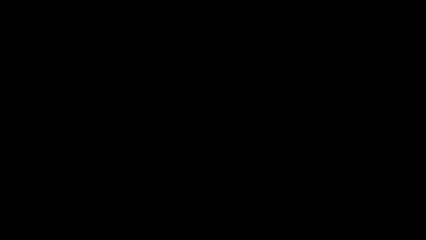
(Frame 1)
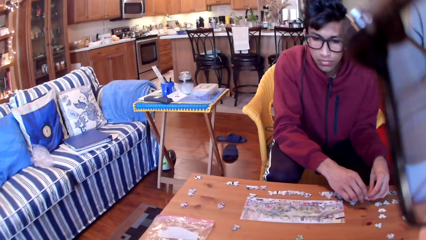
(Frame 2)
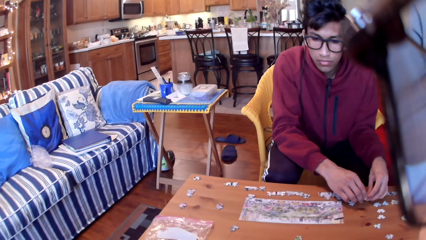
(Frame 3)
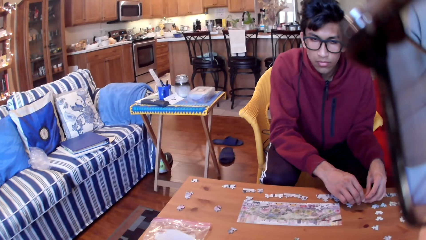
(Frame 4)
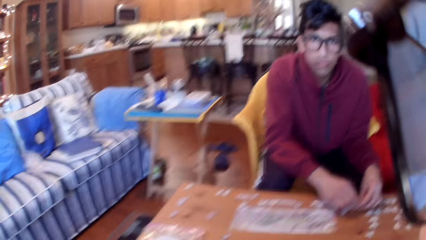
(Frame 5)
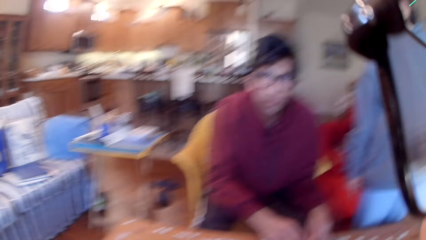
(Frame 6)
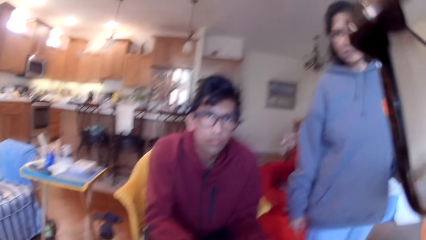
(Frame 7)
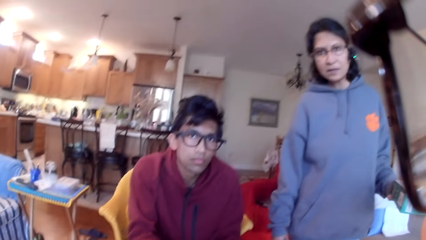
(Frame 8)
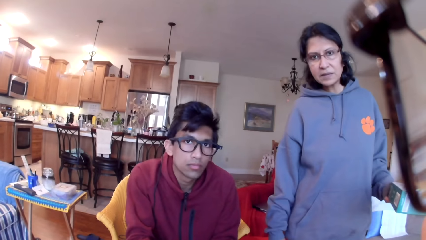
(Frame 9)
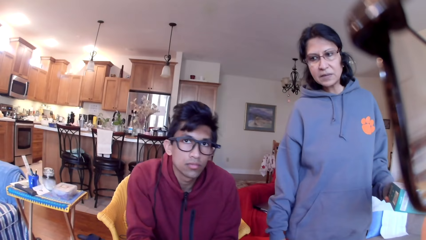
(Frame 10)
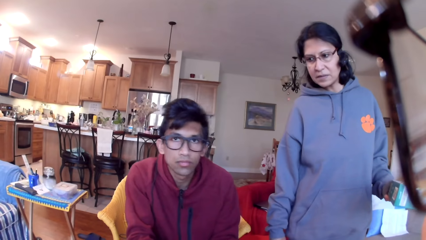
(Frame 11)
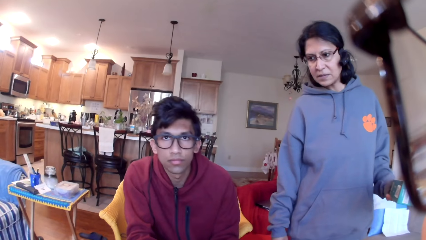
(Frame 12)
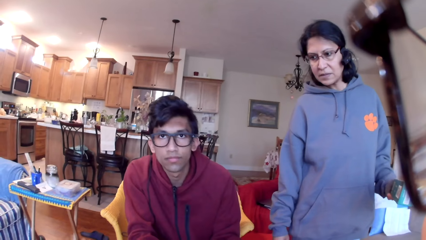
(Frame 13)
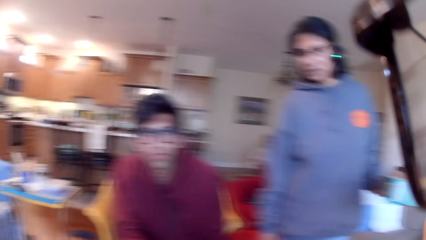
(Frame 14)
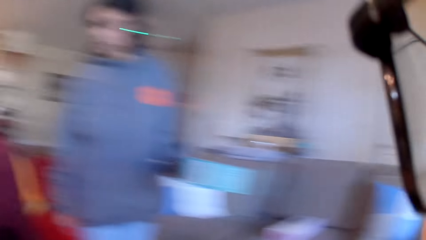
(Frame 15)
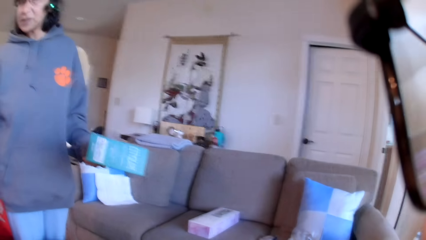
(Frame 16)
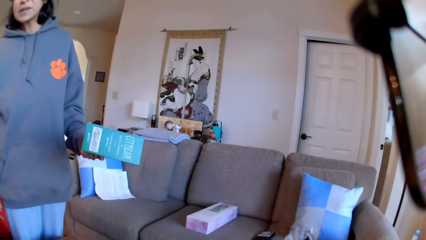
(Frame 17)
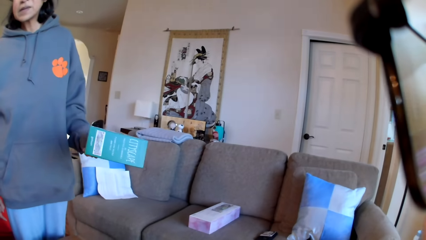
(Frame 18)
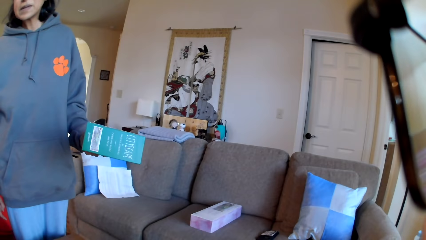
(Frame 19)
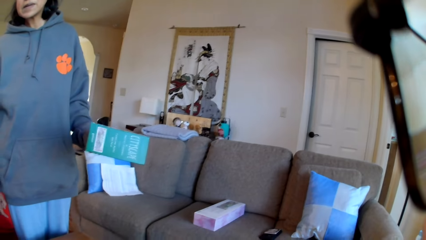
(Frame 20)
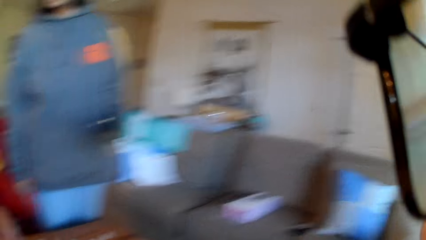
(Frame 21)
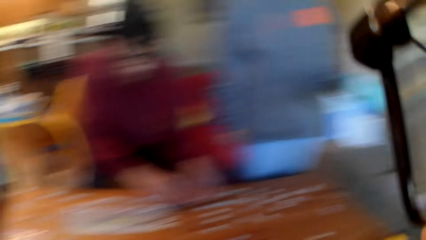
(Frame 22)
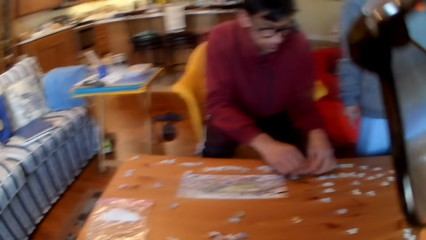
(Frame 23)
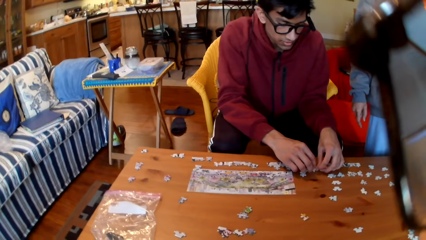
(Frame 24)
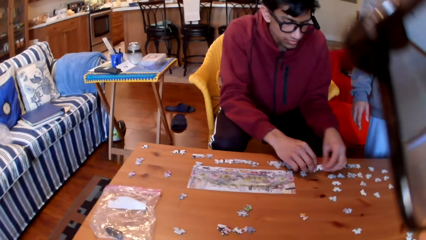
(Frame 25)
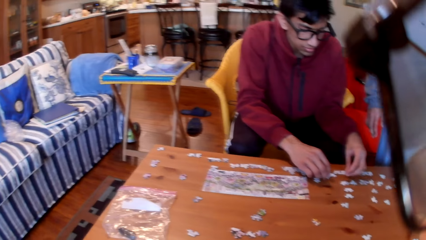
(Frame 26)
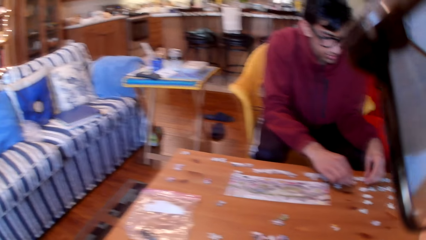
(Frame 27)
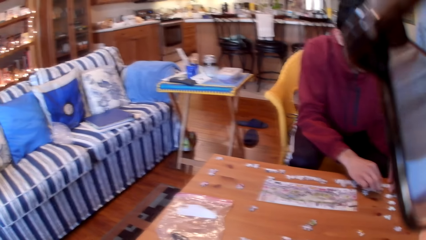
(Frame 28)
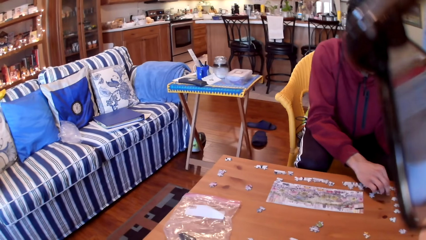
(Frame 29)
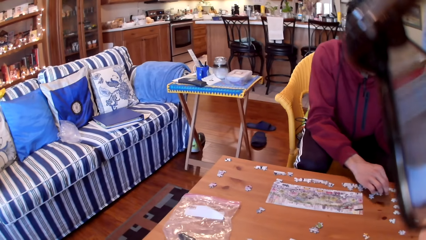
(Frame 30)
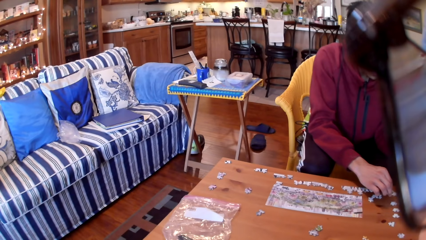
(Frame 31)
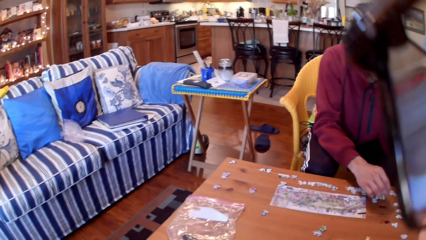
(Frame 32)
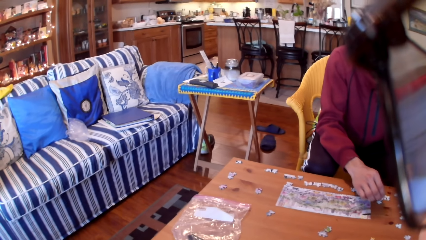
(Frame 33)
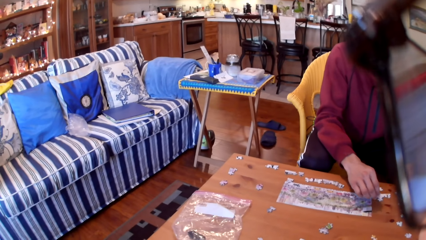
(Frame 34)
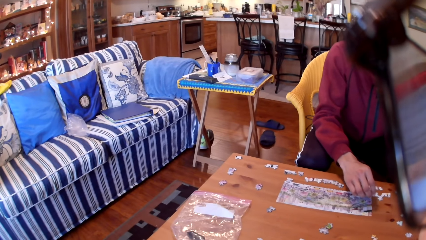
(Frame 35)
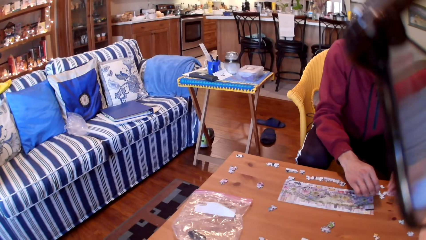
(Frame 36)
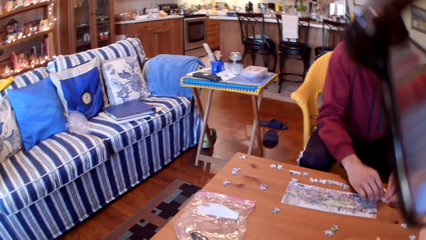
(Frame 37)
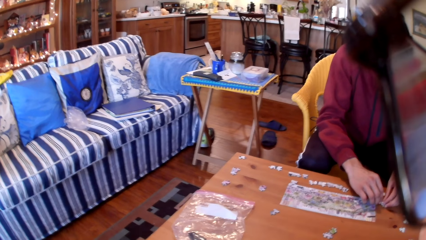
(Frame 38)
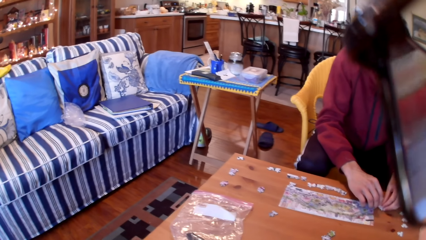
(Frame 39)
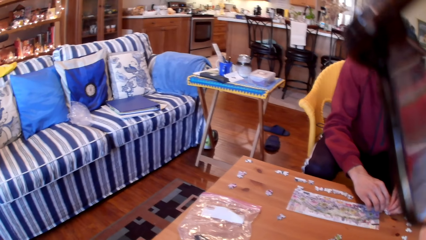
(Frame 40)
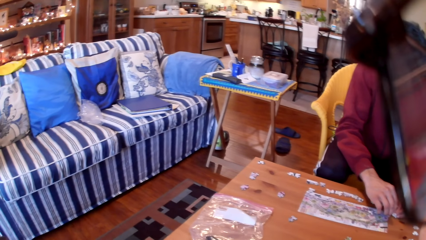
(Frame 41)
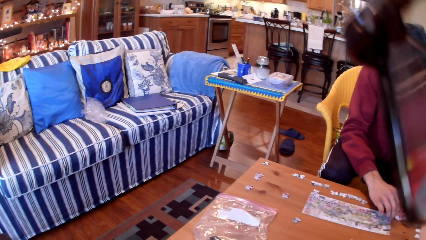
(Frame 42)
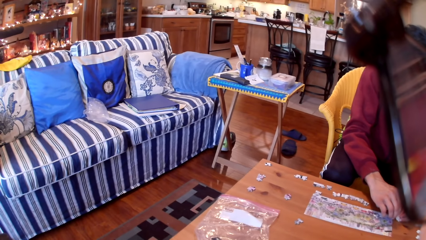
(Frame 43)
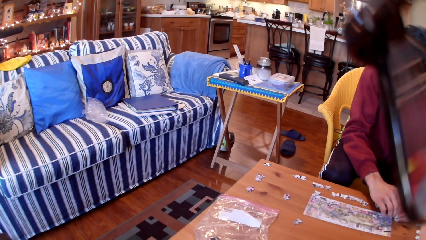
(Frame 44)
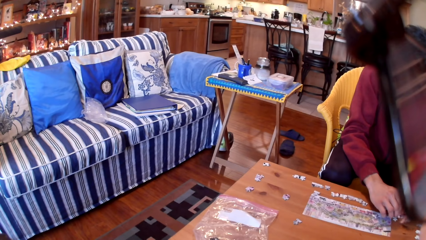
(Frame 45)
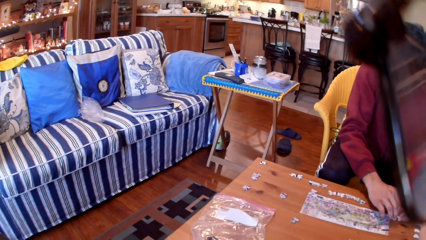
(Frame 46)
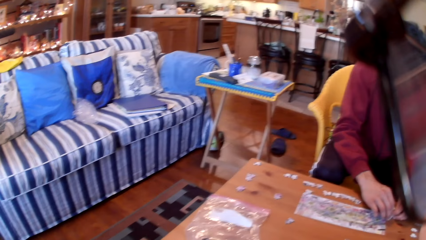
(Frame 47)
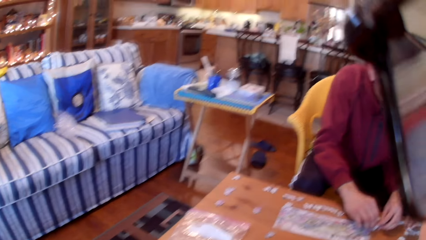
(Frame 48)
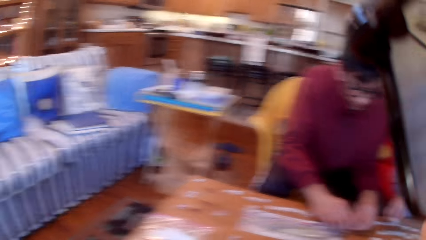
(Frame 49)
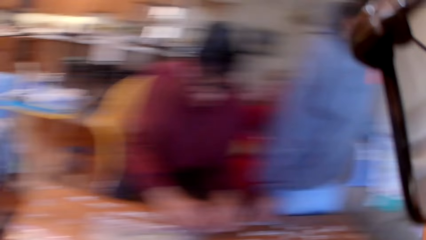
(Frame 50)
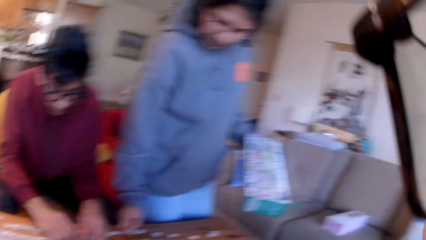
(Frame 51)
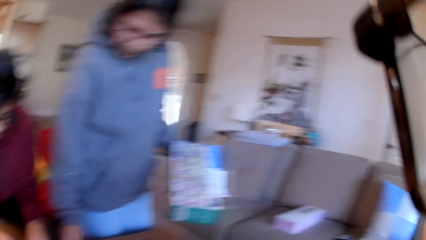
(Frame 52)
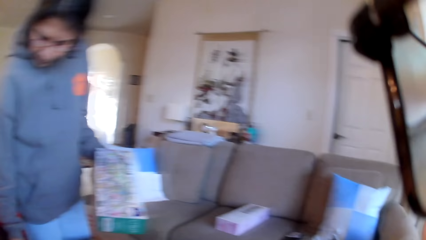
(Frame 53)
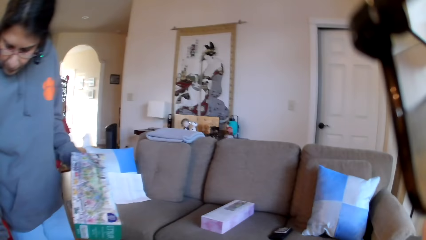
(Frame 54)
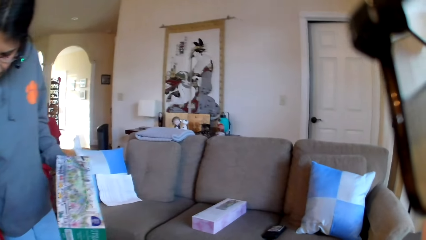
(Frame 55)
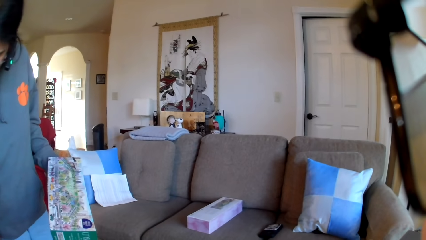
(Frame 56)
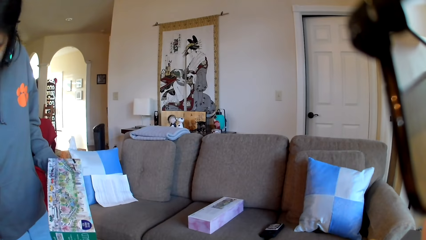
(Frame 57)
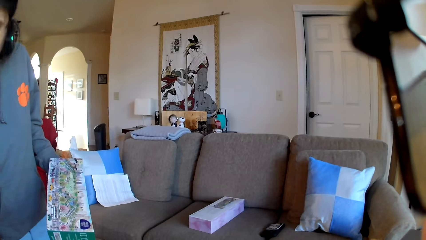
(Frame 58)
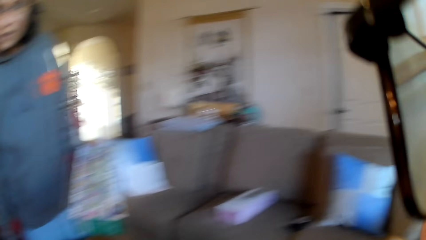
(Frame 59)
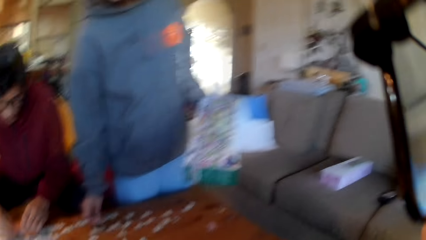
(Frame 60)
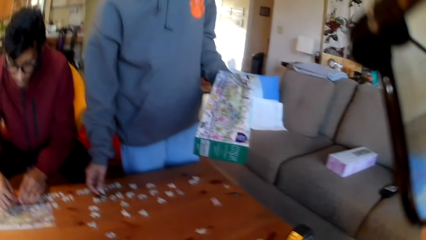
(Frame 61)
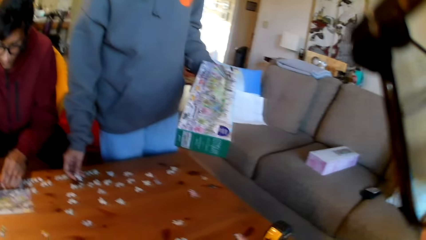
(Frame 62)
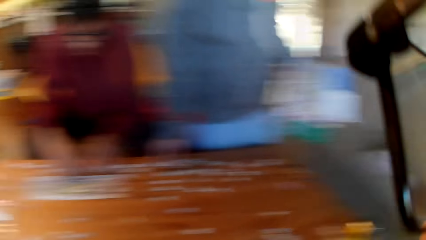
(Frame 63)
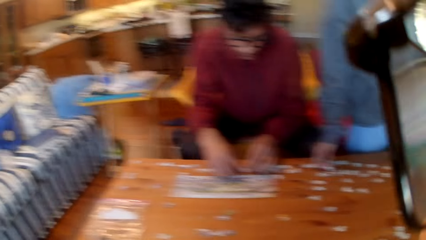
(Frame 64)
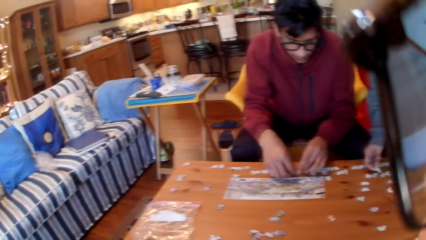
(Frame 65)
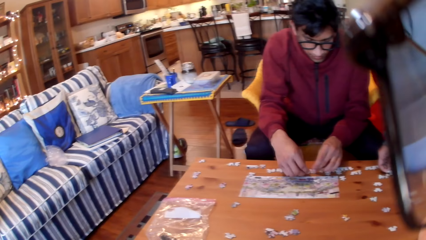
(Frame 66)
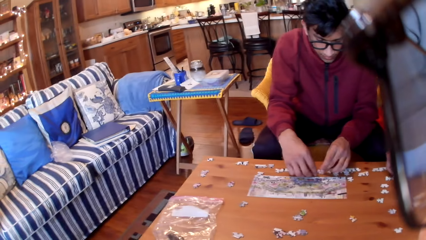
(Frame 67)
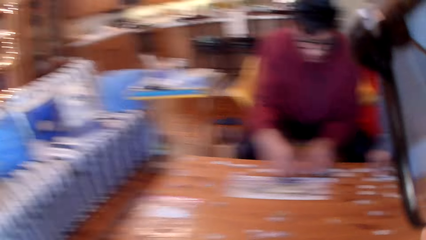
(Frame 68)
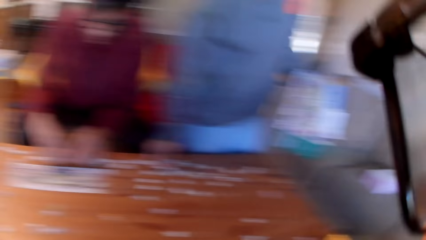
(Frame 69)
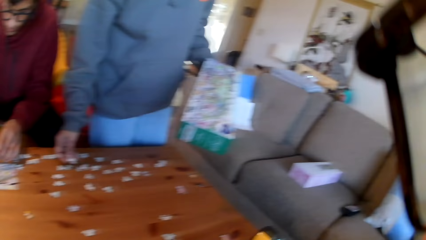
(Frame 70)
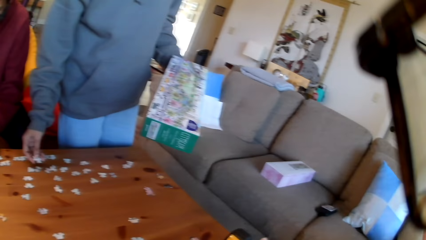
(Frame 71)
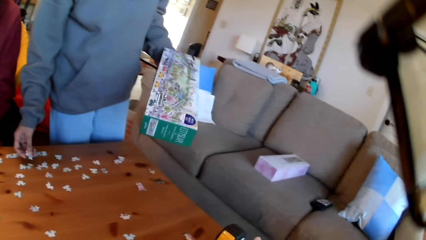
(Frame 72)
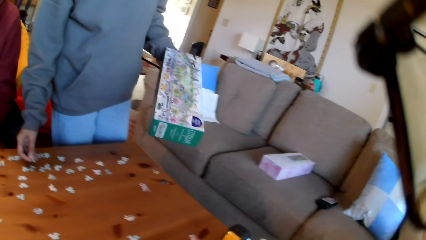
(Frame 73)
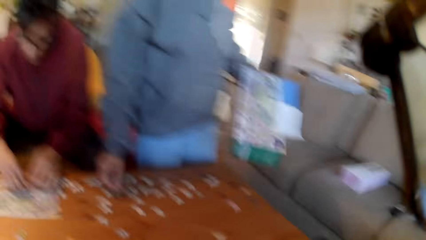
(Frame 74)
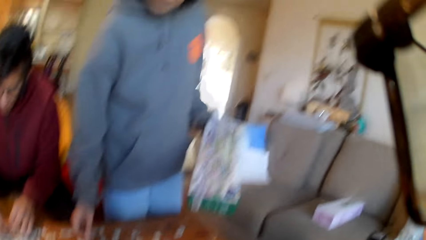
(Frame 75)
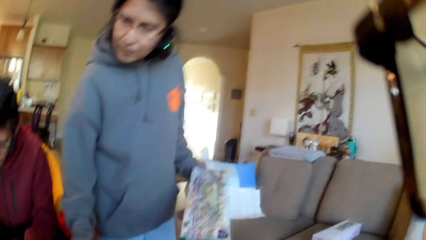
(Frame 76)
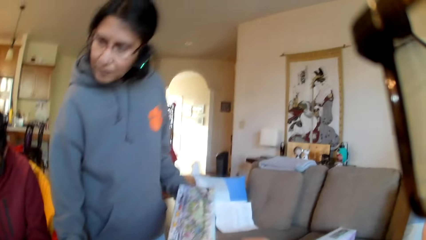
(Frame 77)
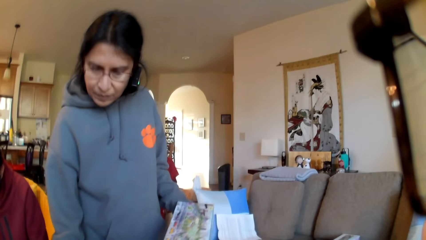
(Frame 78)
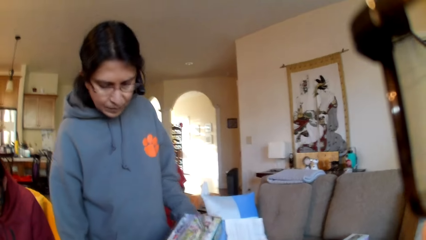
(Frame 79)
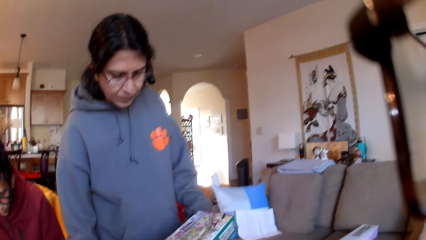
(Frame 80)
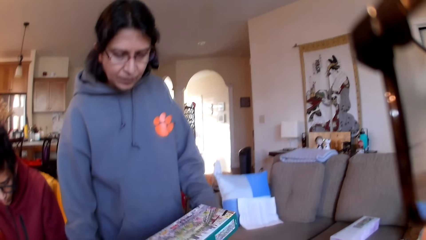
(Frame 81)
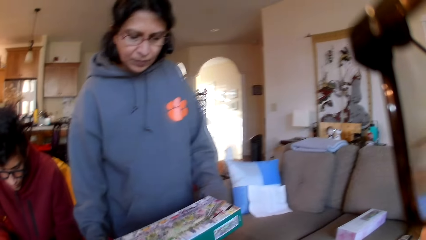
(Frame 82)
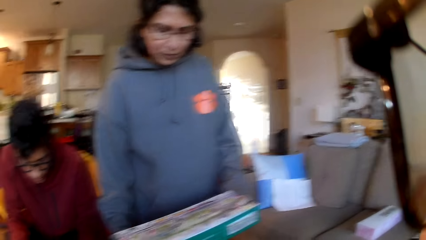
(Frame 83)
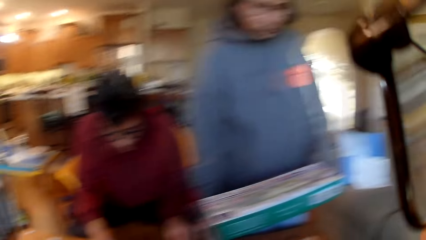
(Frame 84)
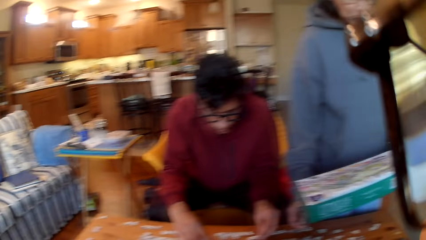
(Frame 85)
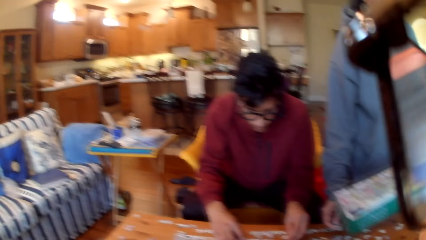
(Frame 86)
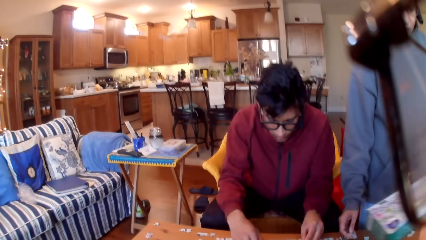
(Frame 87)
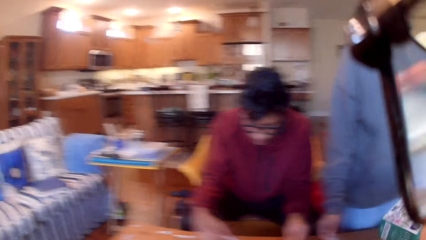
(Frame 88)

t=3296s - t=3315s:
The camera wearer looks around. They converse with the colleagues and look at the colleagues. A man arranges the jigsaw puzzles on the table. The camera wearer looks at the table. They converse with the colleagues. A person arranges the jigsaw puzzles on the table. A woman touches the puzzles. The camera wearer looks at the woman.
